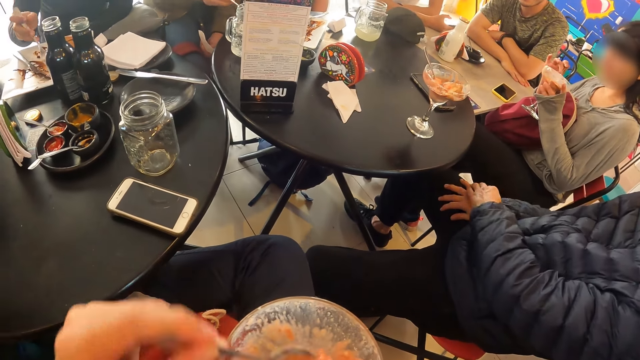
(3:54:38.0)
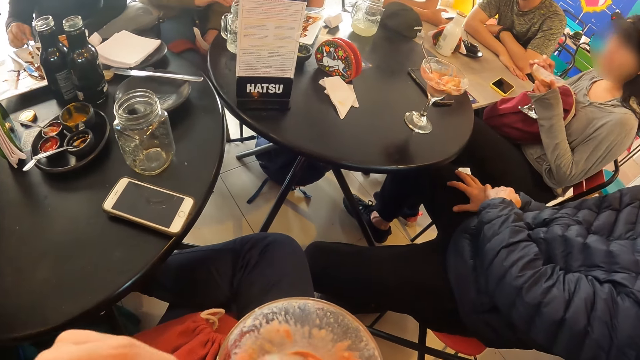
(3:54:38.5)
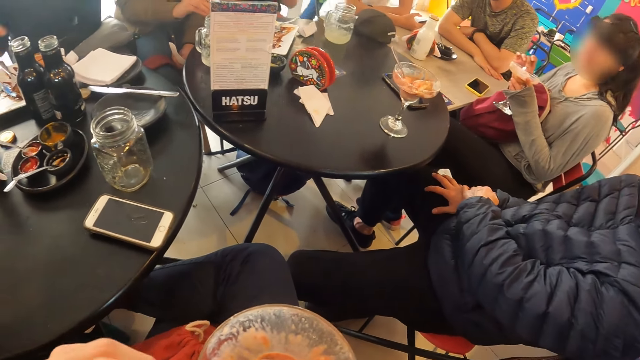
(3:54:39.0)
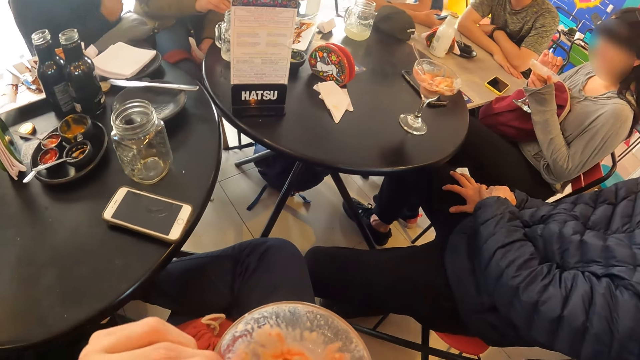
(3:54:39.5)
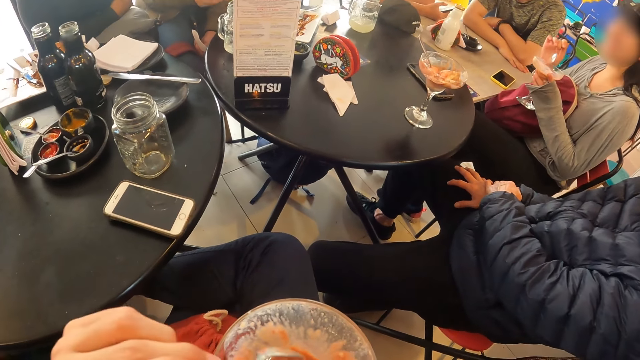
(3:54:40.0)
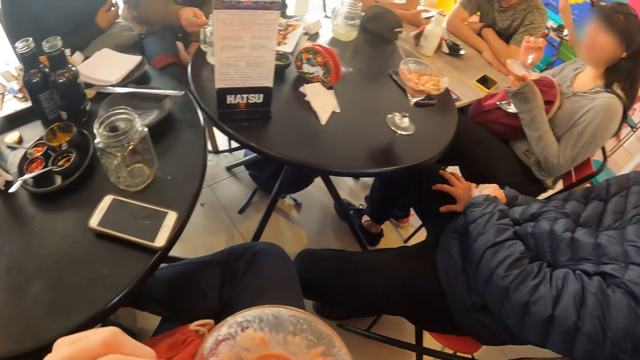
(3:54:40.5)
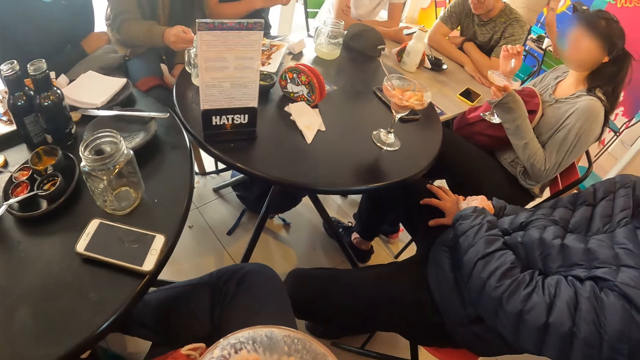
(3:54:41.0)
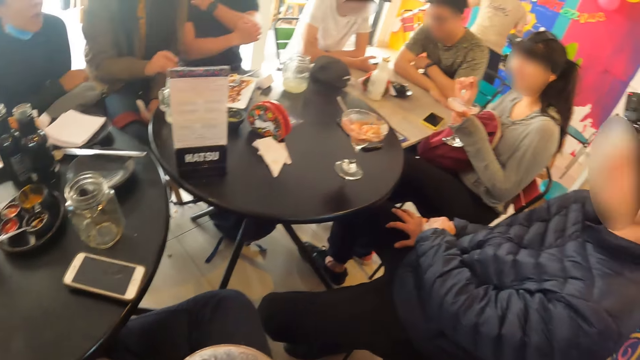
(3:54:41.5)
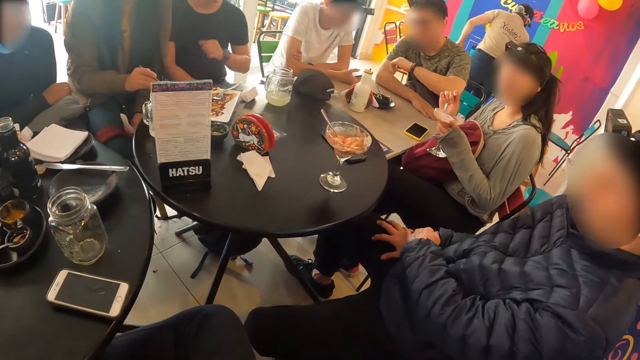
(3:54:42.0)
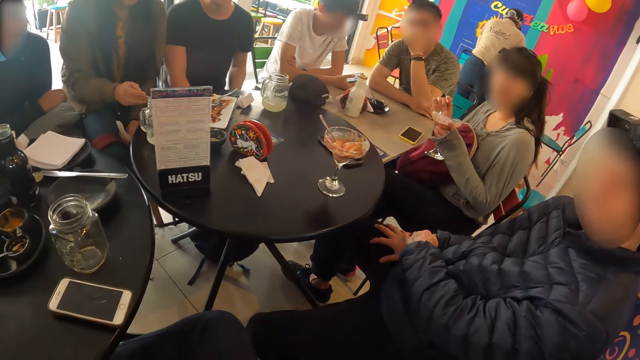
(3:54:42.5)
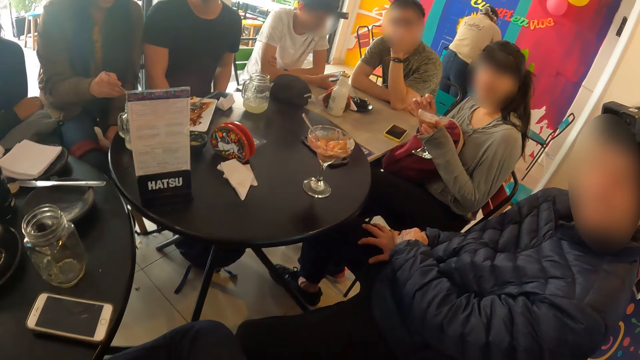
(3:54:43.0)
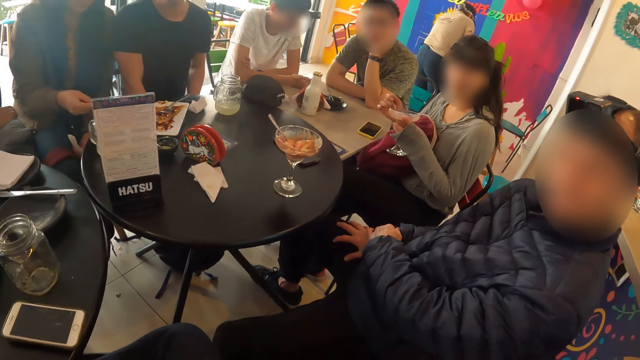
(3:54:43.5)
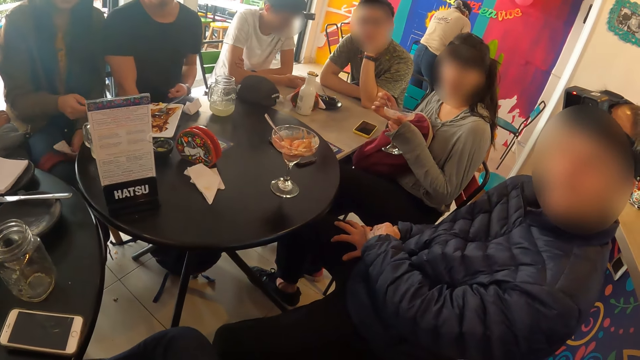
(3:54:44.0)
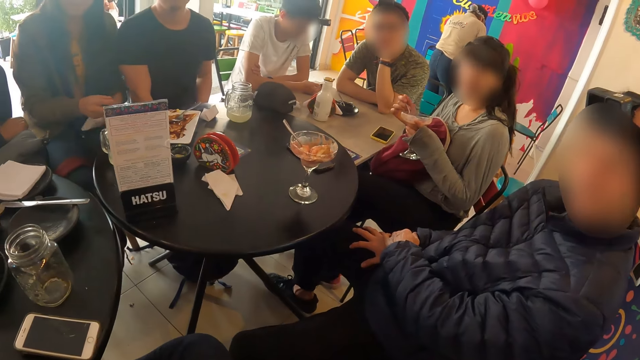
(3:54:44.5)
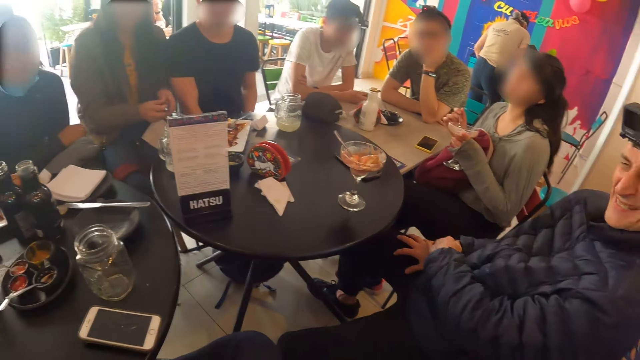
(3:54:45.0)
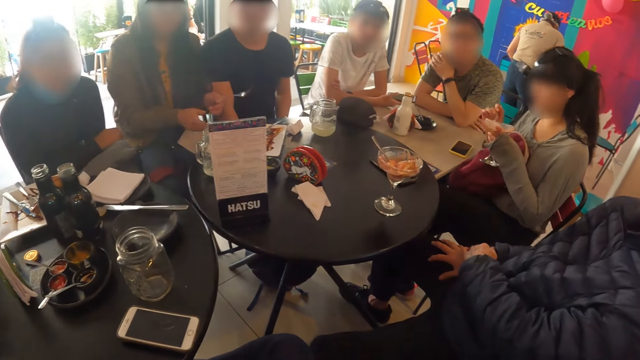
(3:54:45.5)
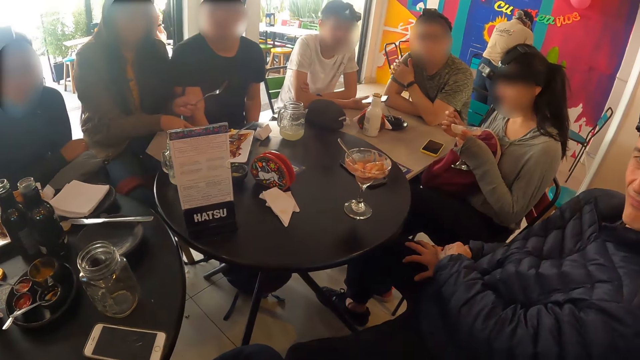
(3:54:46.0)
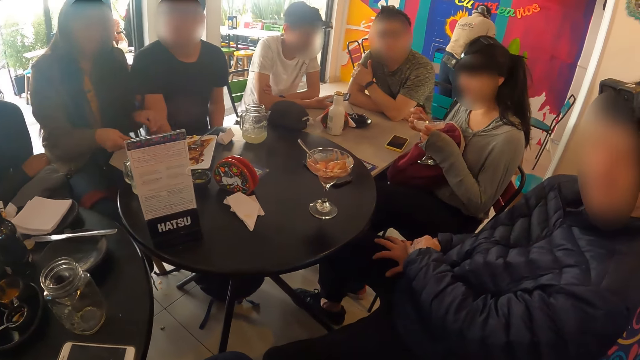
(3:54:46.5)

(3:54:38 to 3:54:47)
The camera wearer eats. They move the spoon in the ice cream and mix the ice cream. A man operates a phone with his right hand.

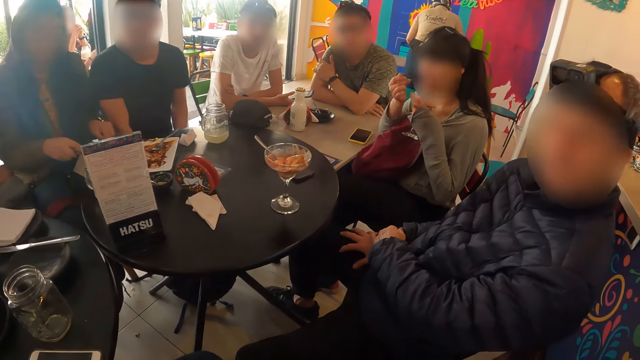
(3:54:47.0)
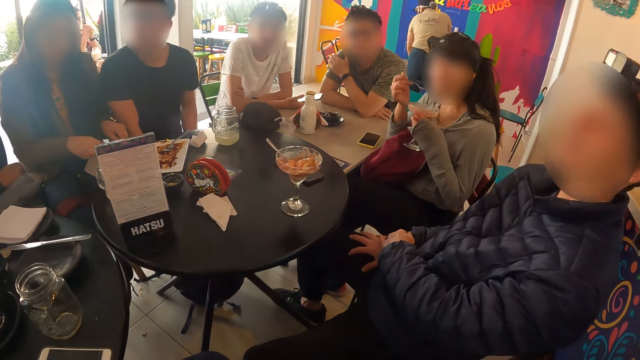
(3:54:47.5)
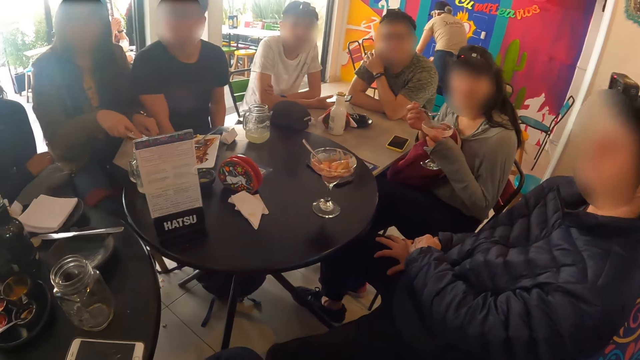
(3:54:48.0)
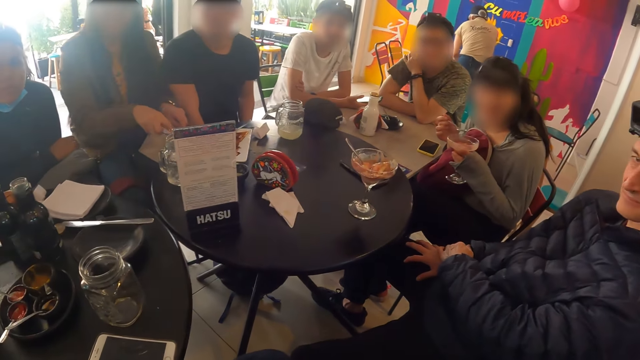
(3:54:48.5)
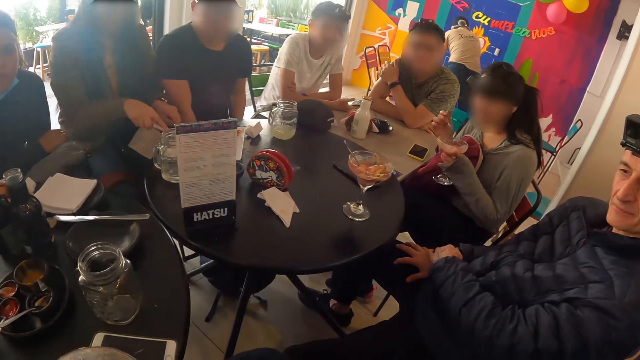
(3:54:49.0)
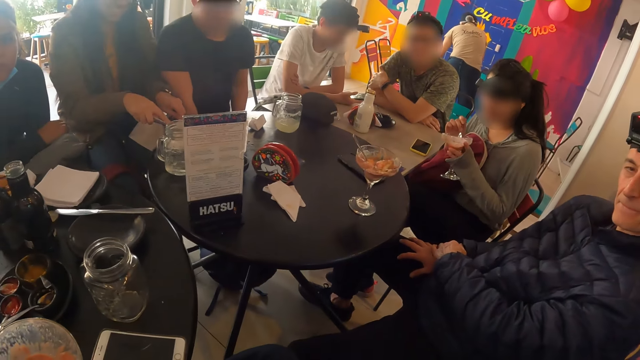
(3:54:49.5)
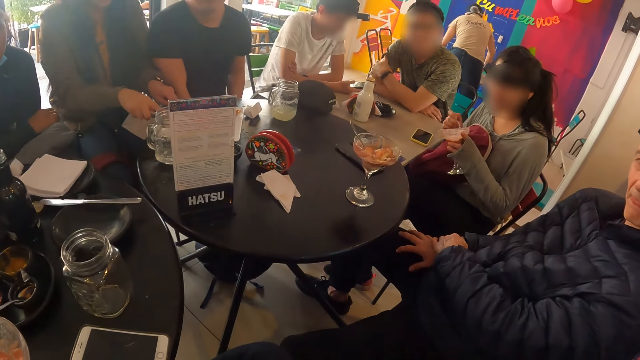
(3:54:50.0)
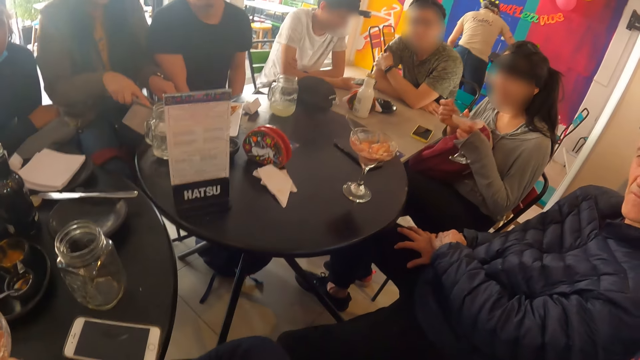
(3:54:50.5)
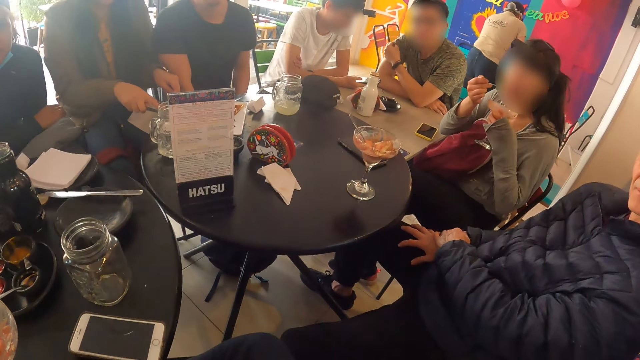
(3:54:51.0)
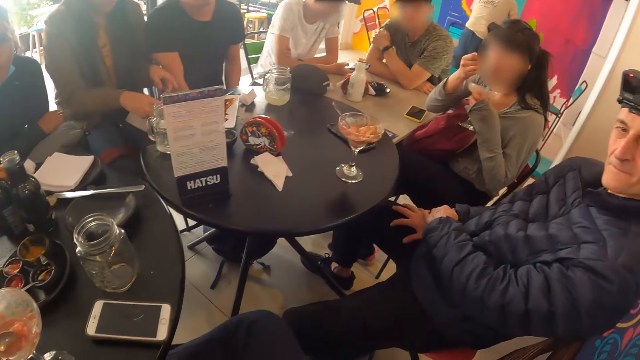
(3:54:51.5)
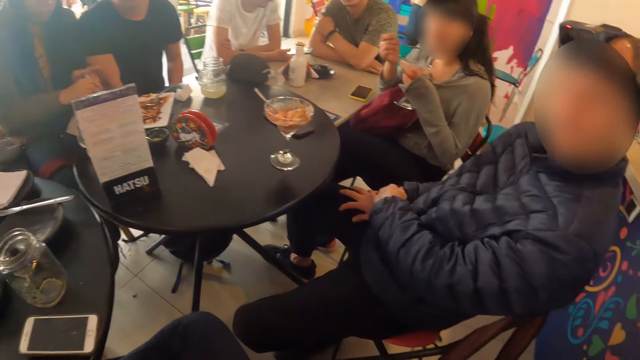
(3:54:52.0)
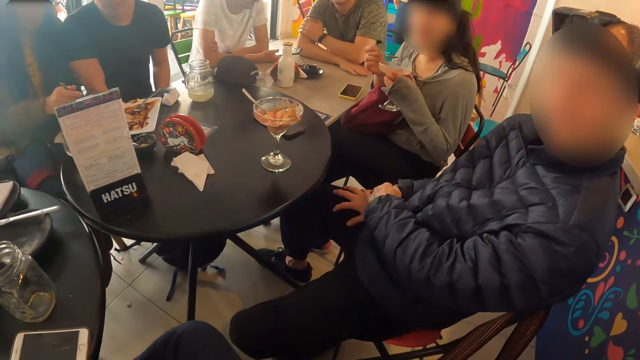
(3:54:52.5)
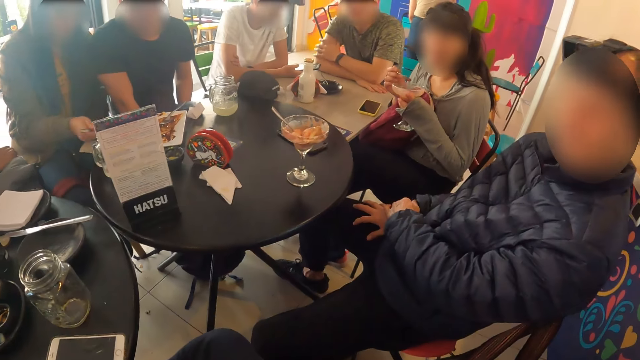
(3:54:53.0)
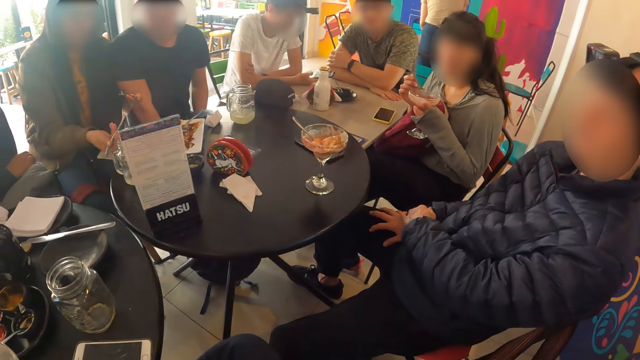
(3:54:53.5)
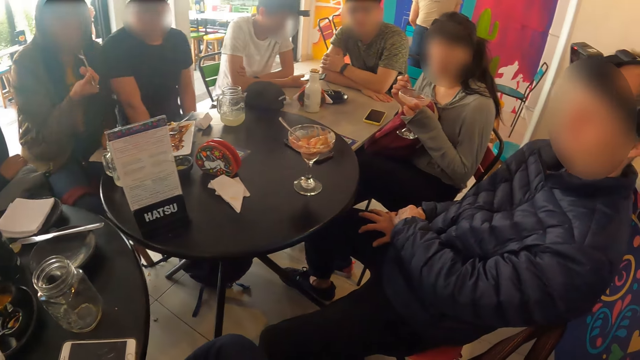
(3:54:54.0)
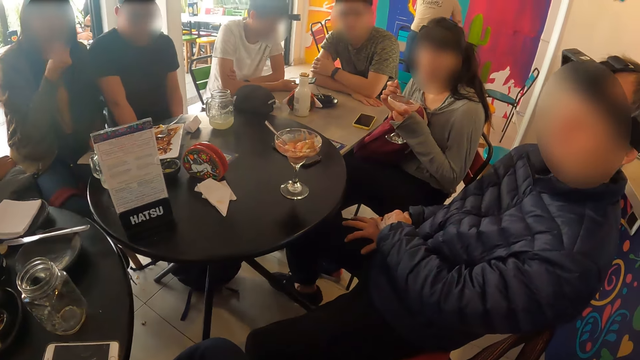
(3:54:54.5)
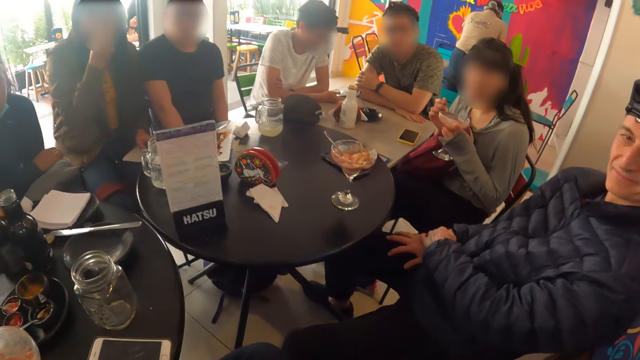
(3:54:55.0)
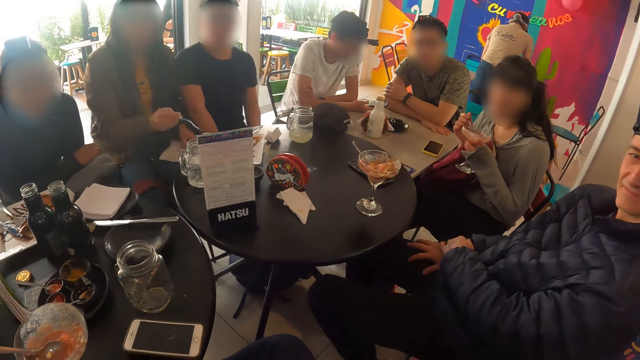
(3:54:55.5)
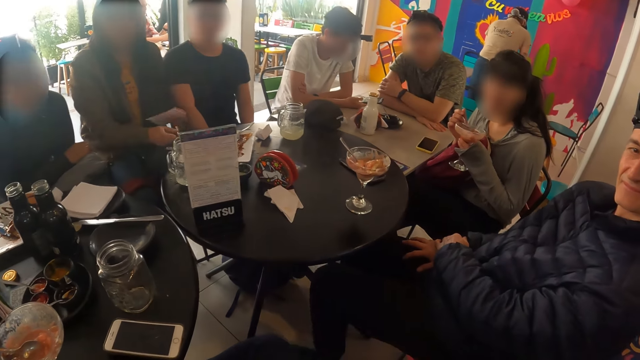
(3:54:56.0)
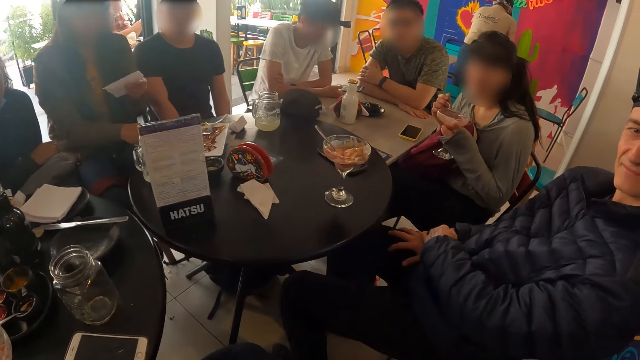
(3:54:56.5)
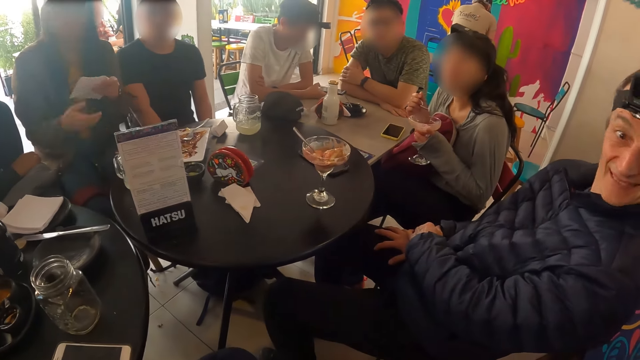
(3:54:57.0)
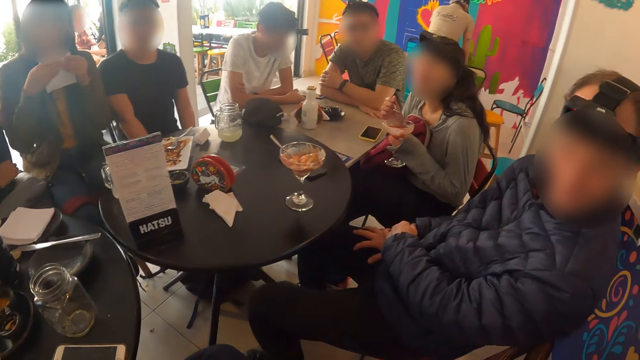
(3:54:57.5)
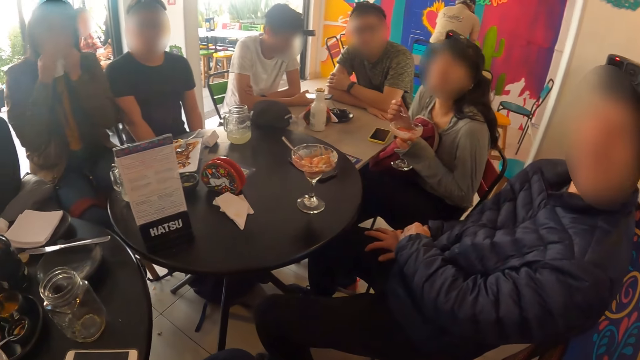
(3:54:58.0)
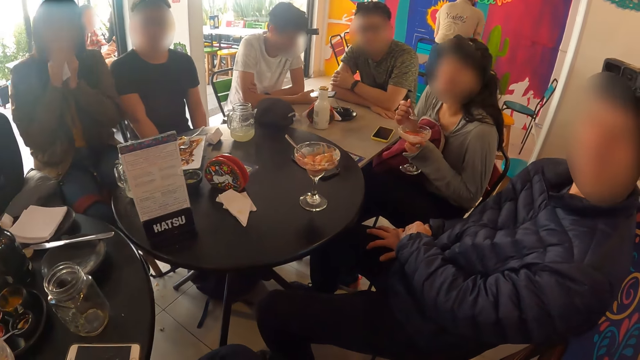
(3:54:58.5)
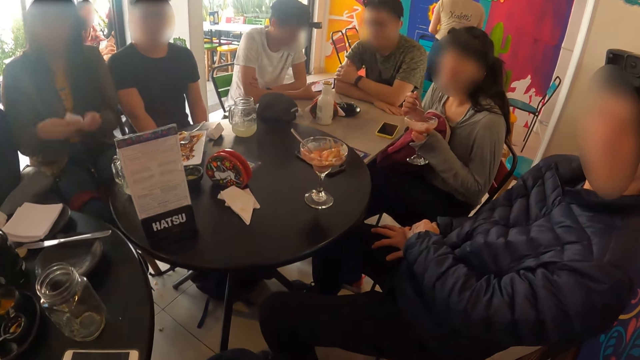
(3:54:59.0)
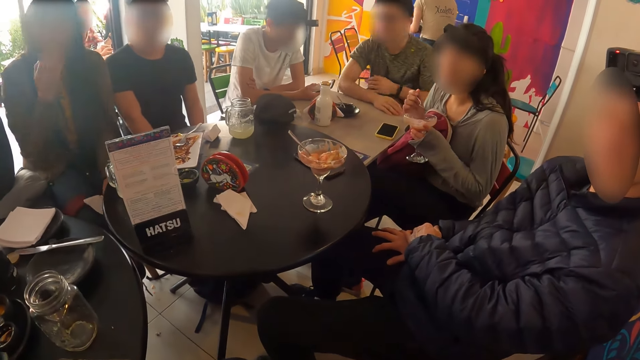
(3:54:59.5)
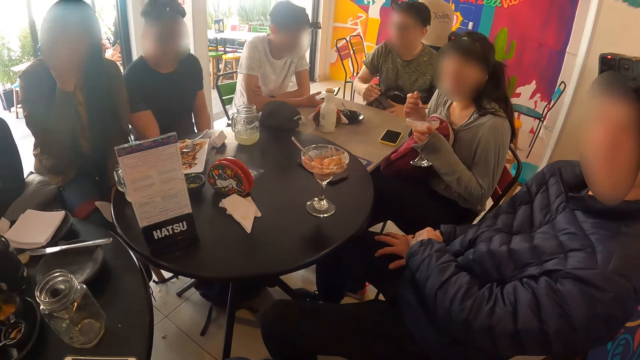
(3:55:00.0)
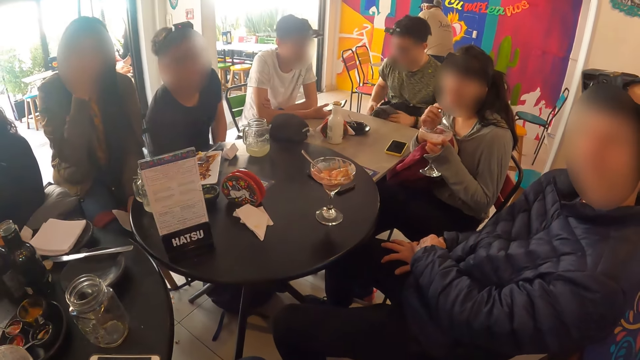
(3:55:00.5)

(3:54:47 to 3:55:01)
The camera wearer moves the glass on the table. They look around. A woman eats pancakes with a fork in her right hand. The woman cleans her mouth with a tissue in both hands.
